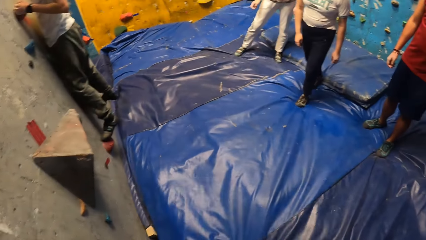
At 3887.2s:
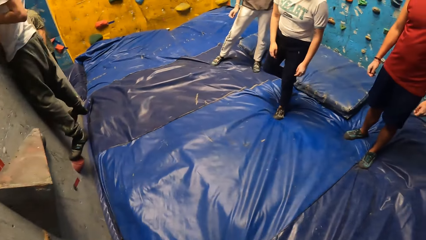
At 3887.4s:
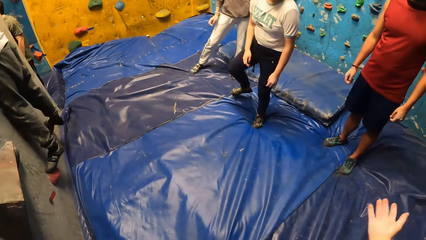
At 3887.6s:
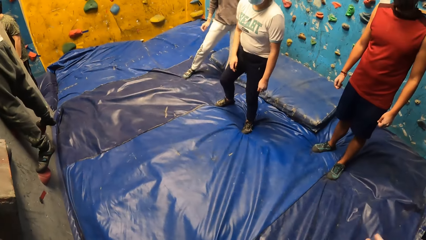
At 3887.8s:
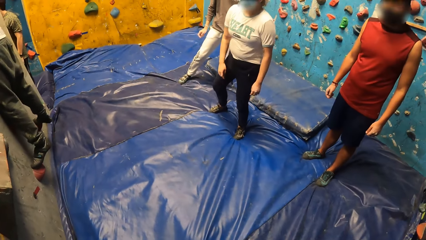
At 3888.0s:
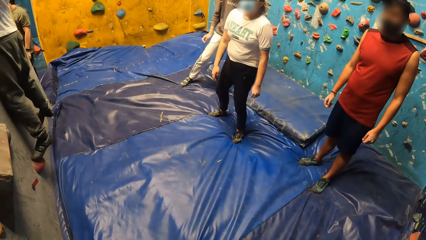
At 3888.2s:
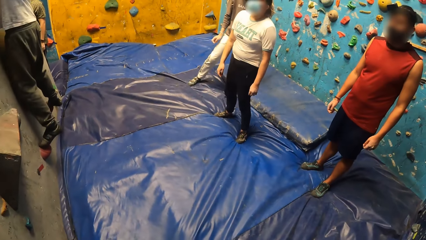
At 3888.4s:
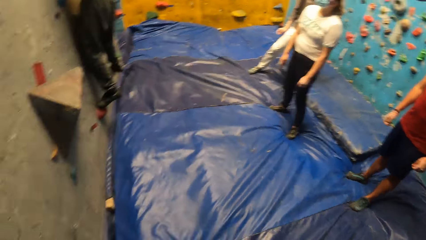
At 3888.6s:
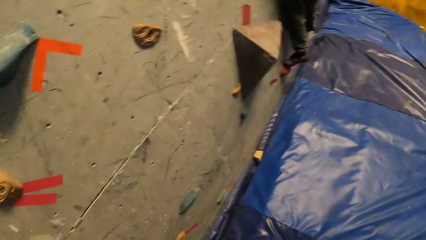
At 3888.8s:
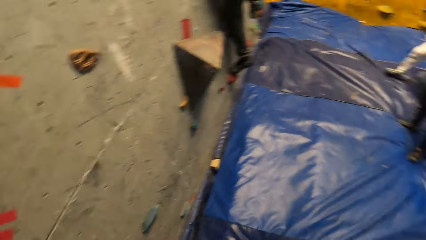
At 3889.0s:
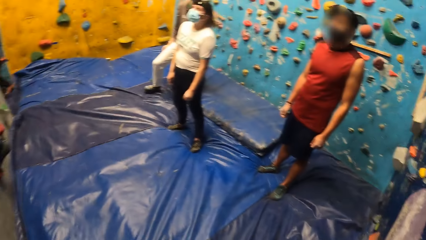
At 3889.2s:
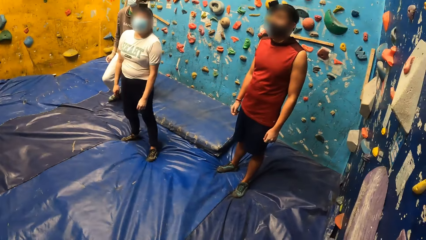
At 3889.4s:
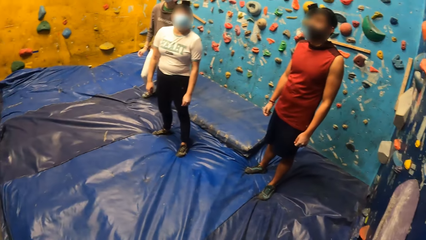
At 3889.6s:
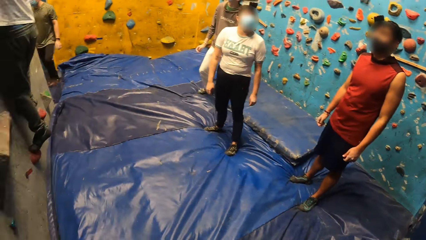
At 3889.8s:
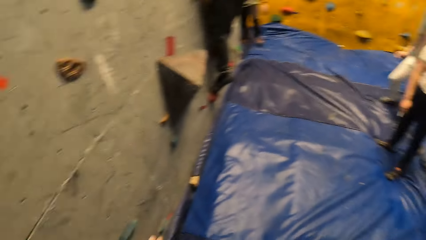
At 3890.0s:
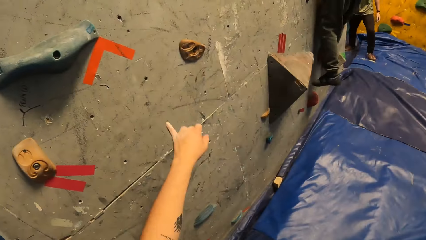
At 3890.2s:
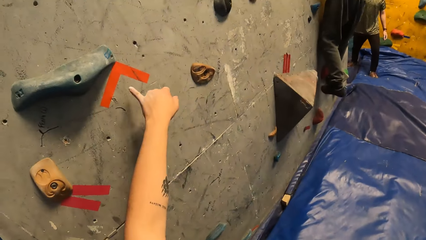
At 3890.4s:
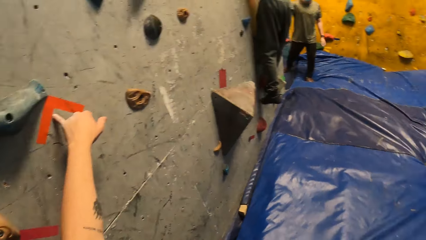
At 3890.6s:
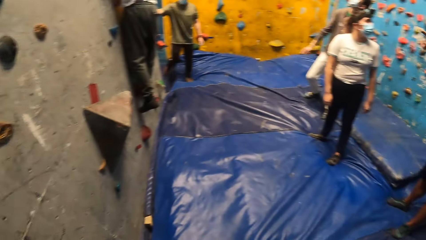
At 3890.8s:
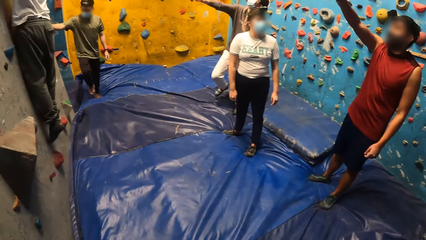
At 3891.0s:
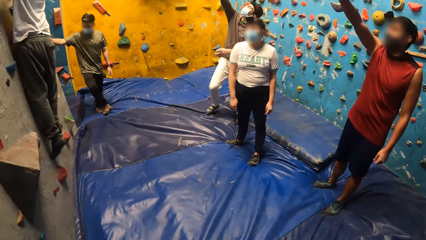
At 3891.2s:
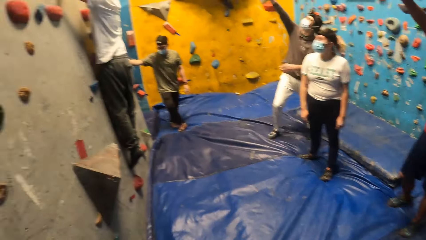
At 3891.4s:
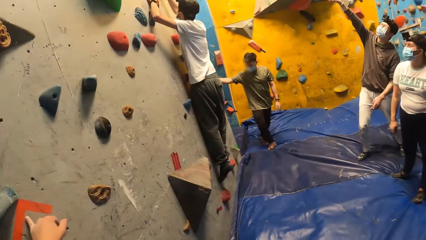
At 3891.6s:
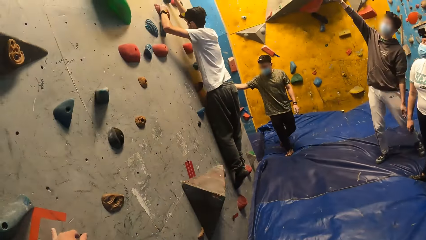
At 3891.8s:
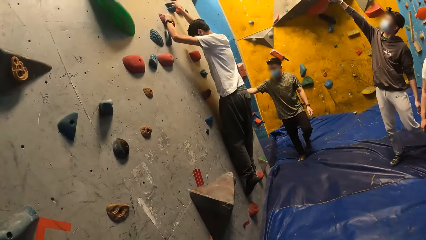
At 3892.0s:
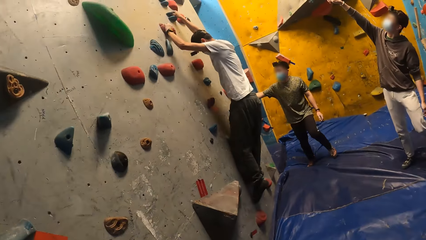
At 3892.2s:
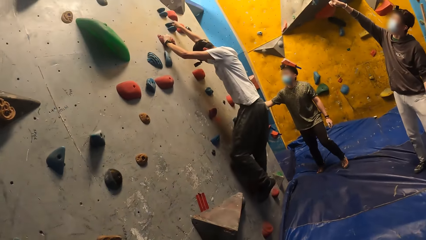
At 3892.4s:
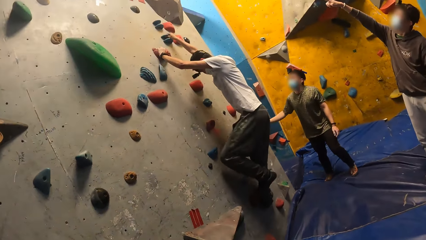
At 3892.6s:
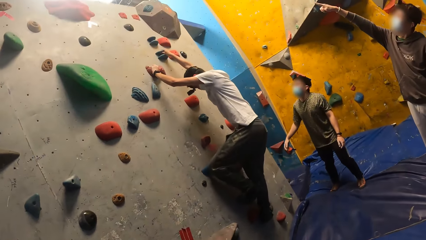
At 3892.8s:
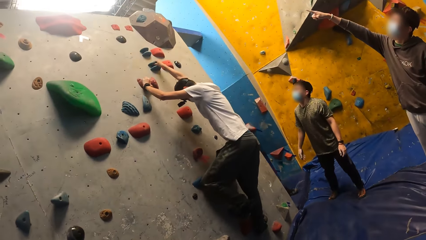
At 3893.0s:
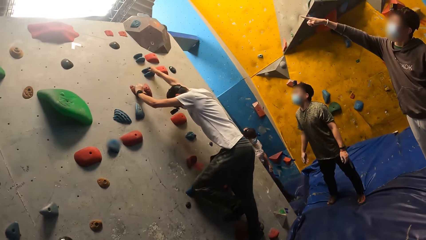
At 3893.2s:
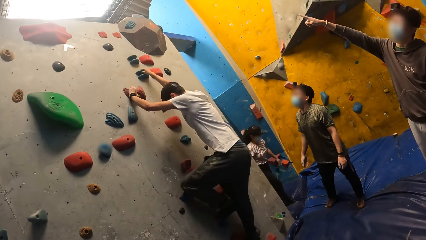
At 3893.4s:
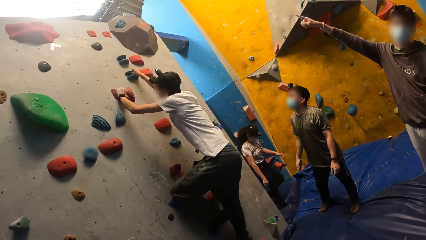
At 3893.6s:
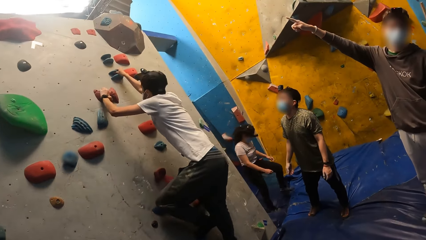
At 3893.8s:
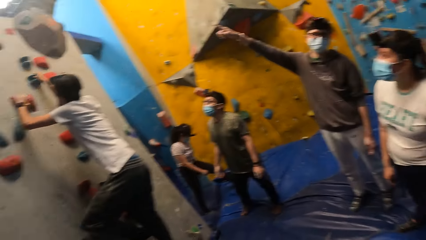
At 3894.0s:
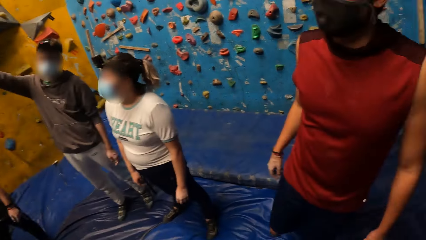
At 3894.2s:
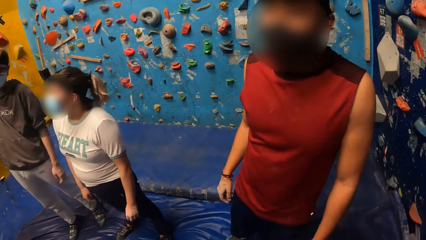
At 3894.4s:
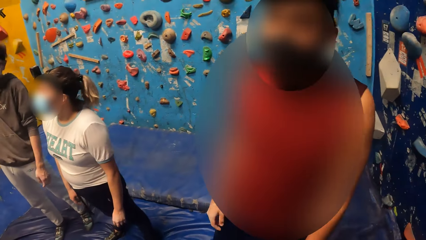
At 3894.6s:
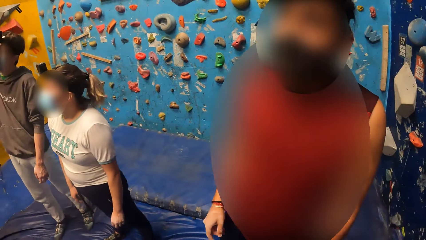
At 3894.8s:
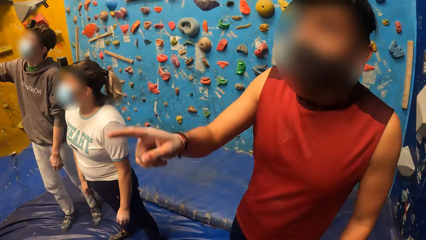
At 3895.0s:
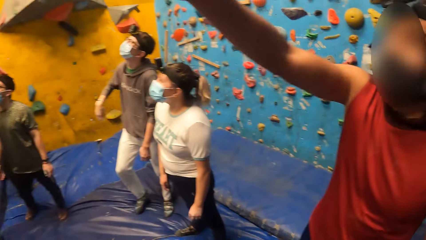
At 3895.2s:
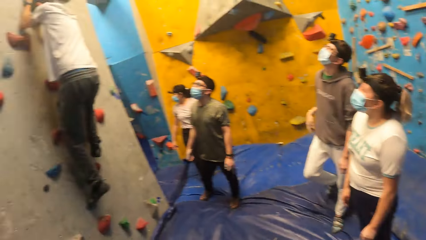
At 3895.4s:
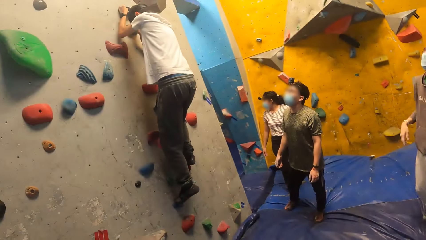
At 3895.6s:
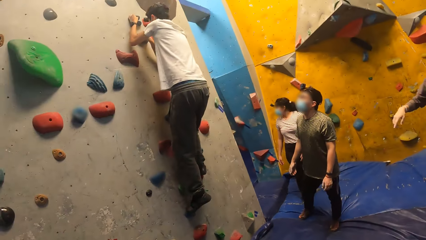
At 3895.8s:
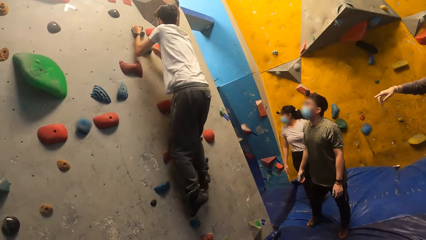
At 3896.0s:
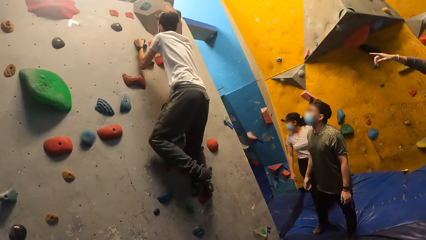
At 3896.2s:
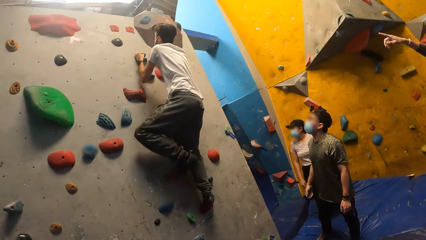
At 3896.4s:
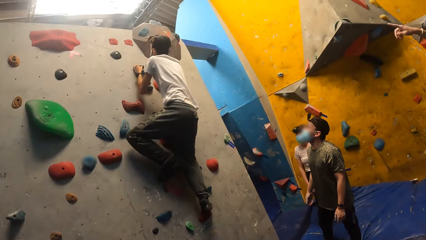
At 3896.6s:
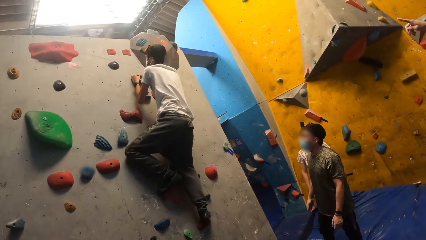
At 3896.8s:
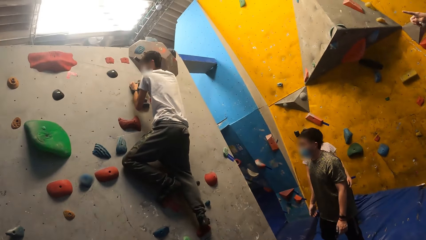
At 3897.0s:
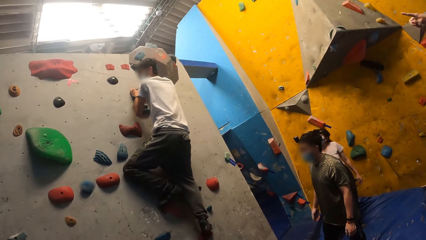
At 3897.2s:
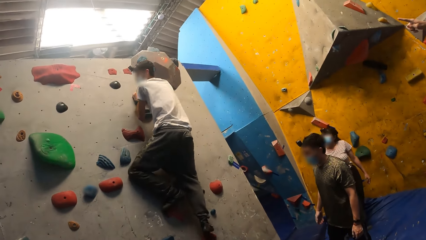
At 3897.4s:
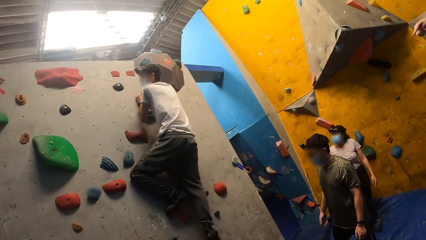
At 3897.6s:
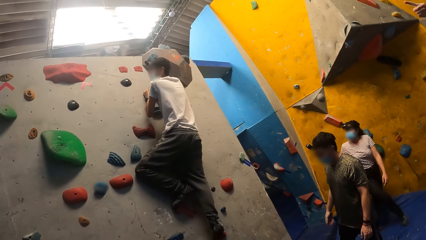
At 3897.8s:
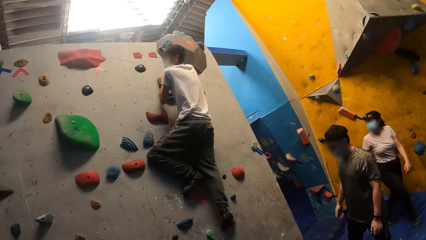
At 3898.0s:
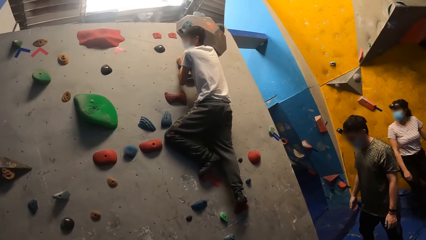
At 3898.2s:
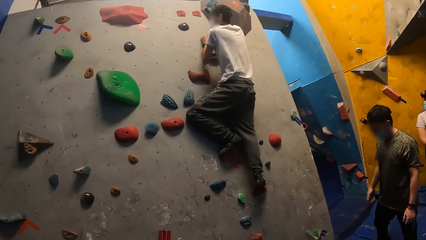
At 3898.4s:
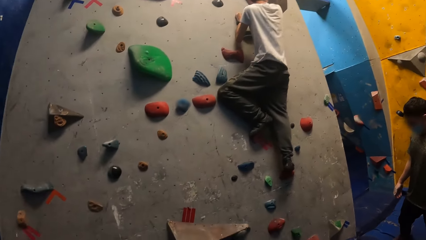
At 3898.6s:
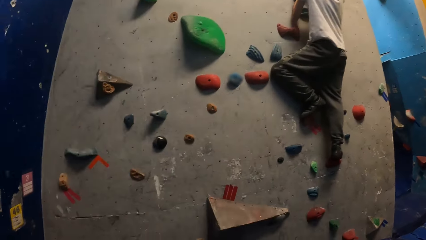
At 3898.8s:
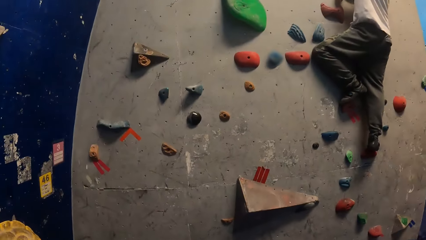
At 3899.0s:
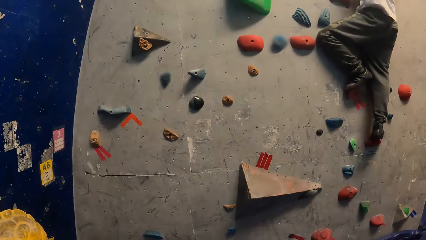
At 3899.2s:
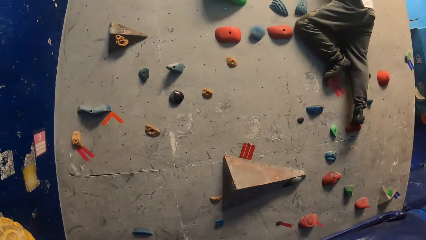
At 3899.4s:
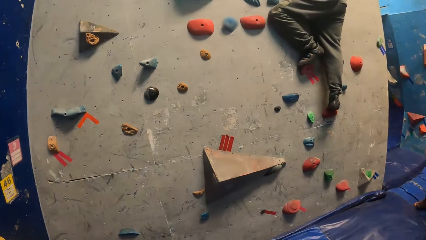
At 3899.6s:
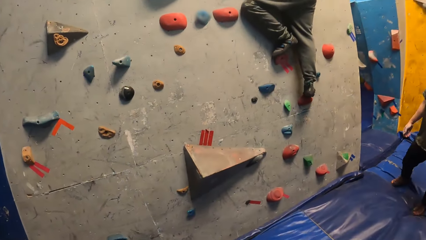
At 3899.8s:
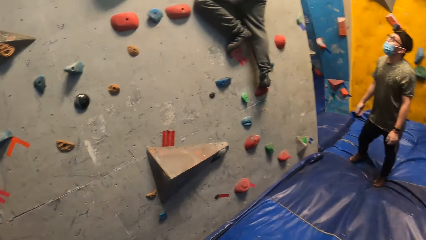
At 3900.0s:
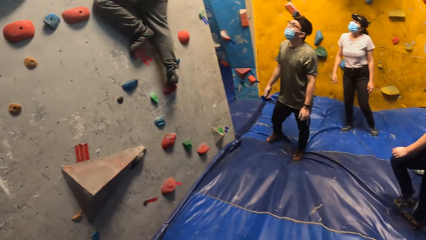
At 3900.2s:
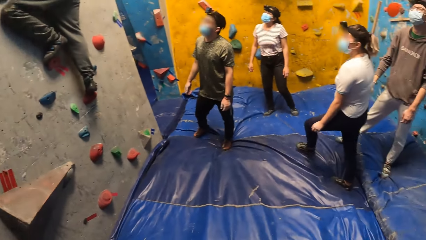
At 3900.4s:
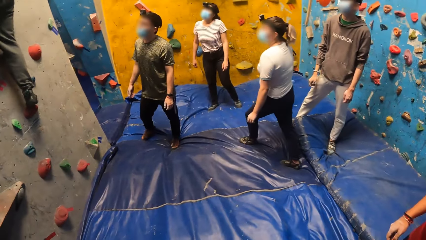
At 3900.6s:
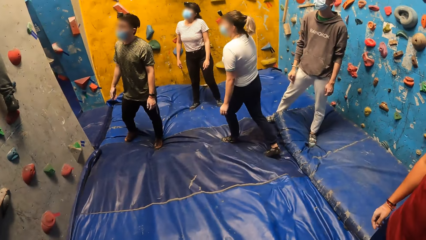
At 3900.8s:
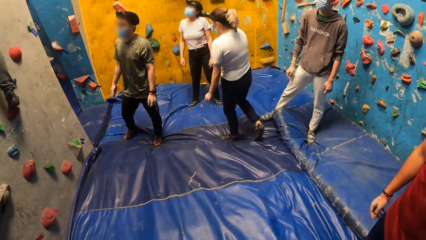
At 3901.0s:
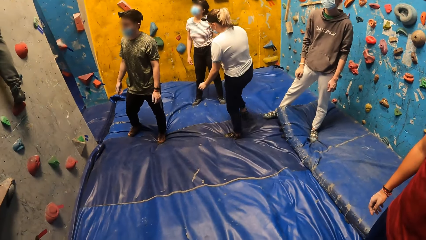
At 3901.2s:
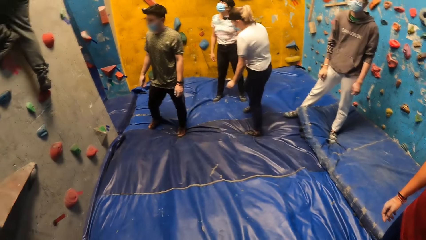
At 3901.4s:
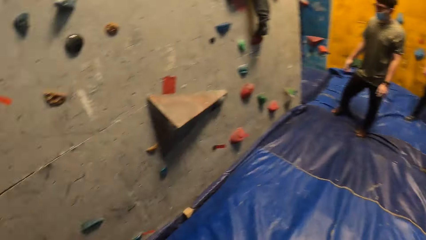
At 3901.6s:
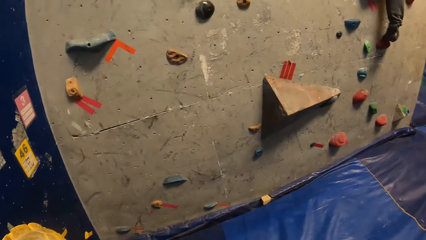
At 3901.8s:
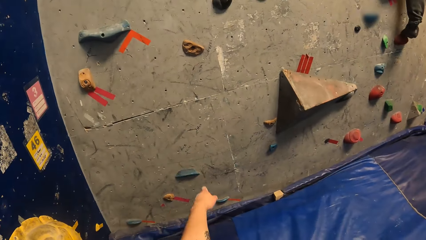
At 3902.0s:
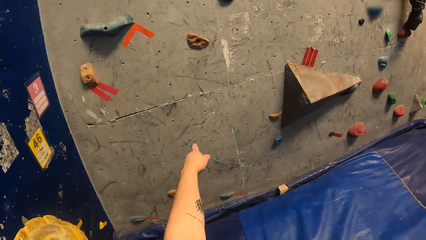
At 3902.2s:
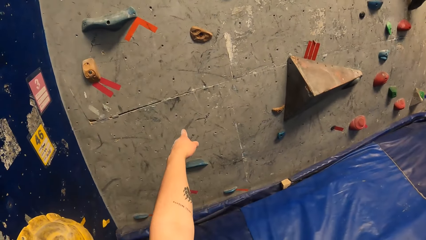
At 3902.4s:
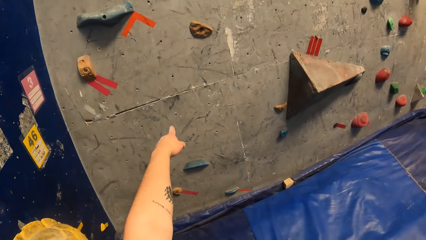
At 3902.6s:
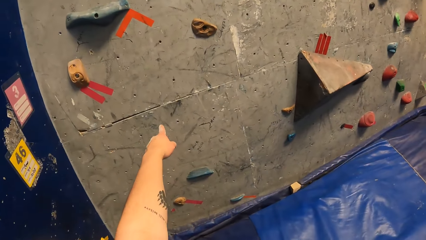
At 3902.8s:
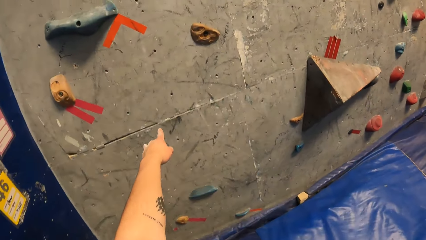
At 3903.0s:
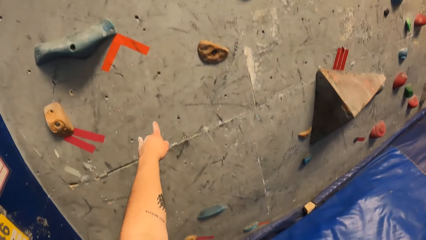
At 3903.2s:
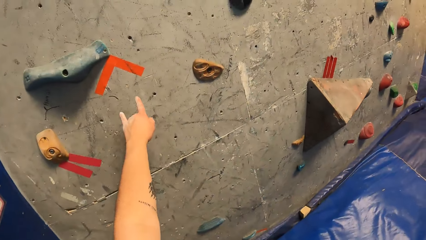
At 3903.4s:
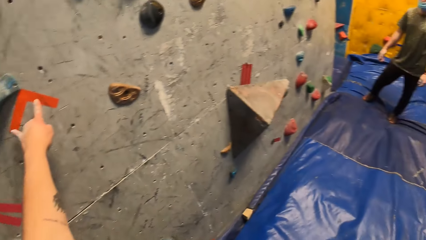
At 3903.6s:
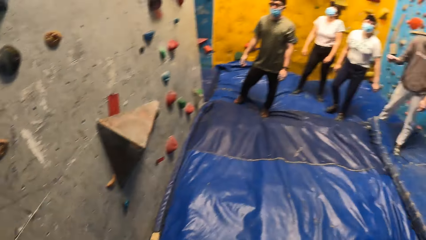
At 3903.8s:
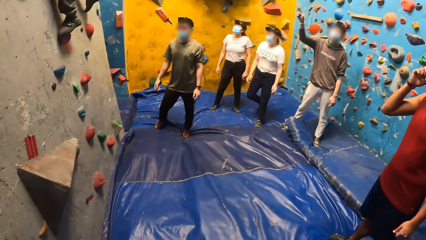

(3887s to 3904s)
A woman walks on the floor of the climb wall. The camera wearer points at an arrow on the climb wall. A man points up the climb wall. Another man climbs the climb wall. Another woman walks in the climb wall room. The camera wearer moves around the room. A third man points at the climb wall. The camera wearer looks around the room. The second man climbs the climb wall. The first man points at the climb wall. The second woman walks on the floor of the climb wall. The first woman walks on the floor of the climb wall. The camera wearer points on the climb wall.
